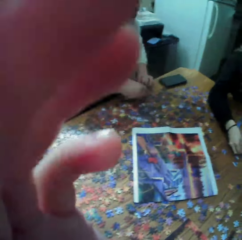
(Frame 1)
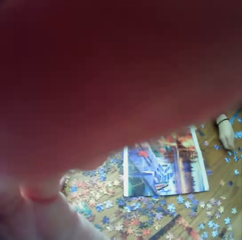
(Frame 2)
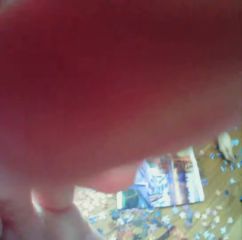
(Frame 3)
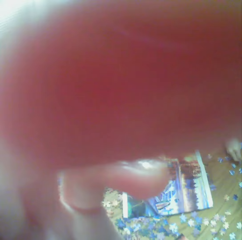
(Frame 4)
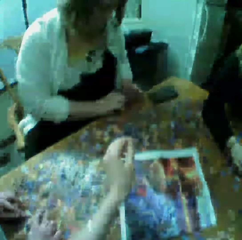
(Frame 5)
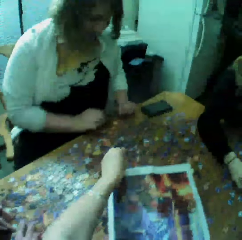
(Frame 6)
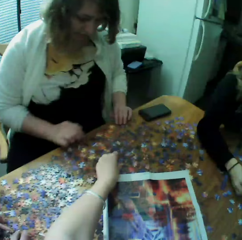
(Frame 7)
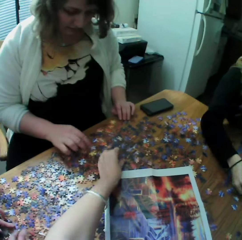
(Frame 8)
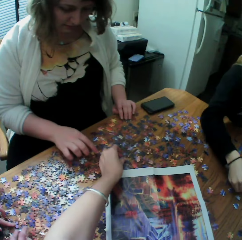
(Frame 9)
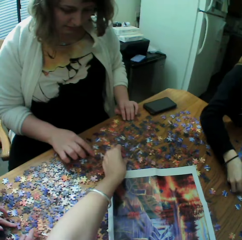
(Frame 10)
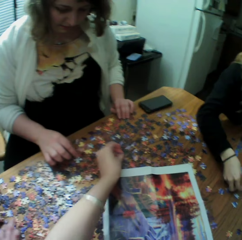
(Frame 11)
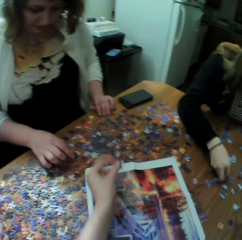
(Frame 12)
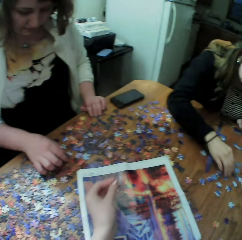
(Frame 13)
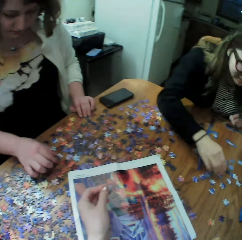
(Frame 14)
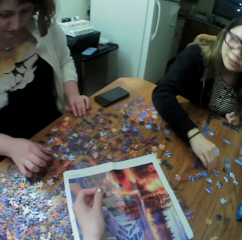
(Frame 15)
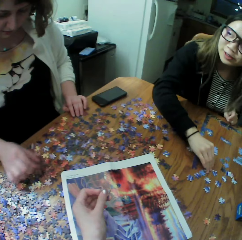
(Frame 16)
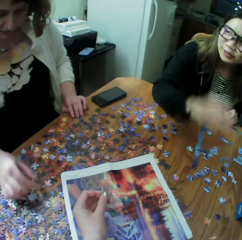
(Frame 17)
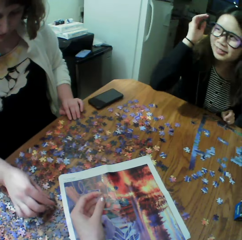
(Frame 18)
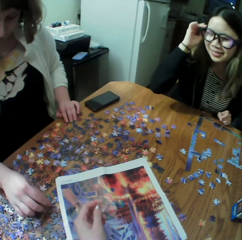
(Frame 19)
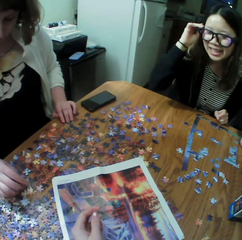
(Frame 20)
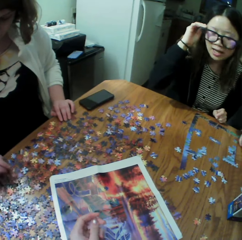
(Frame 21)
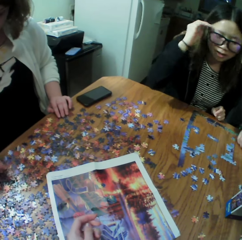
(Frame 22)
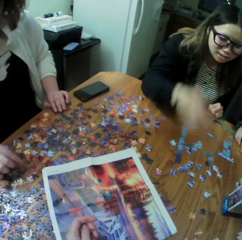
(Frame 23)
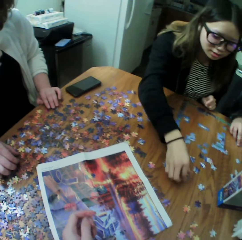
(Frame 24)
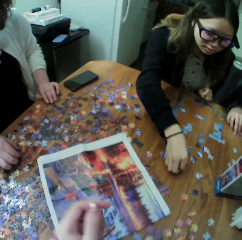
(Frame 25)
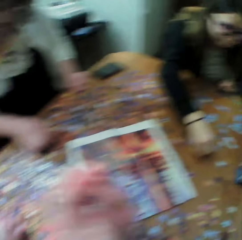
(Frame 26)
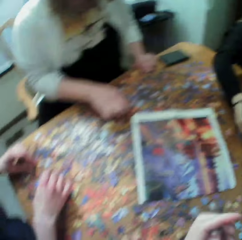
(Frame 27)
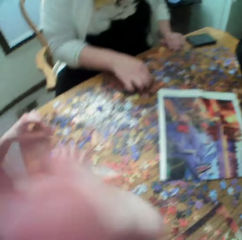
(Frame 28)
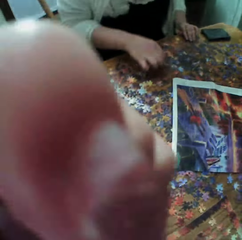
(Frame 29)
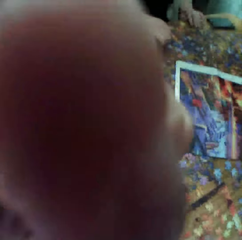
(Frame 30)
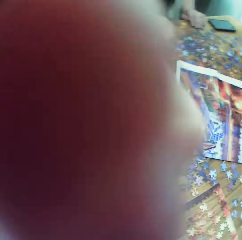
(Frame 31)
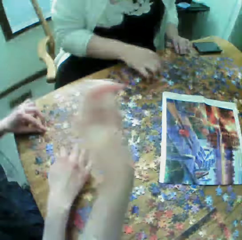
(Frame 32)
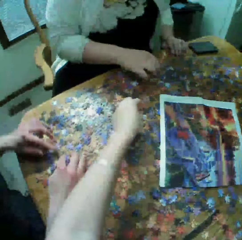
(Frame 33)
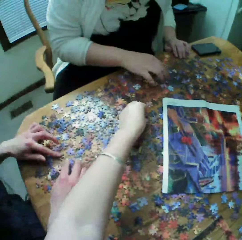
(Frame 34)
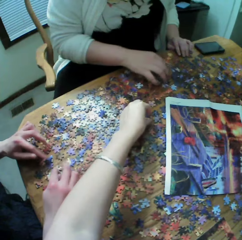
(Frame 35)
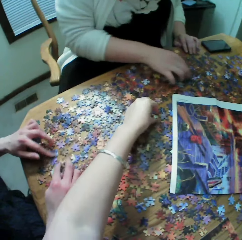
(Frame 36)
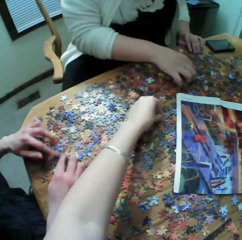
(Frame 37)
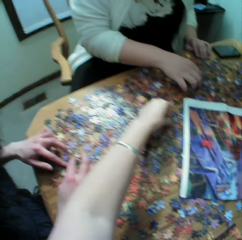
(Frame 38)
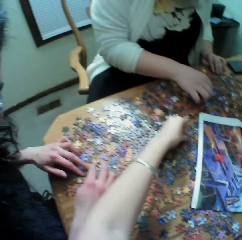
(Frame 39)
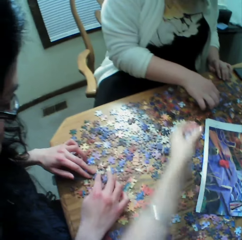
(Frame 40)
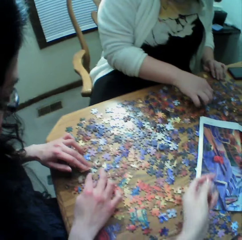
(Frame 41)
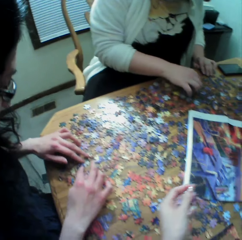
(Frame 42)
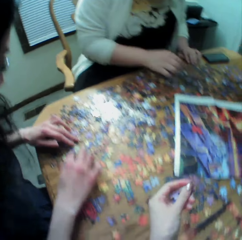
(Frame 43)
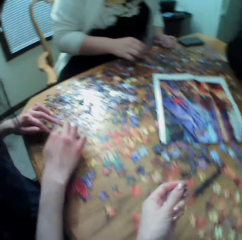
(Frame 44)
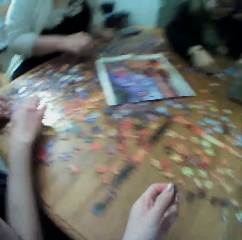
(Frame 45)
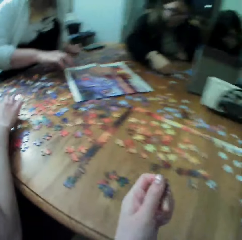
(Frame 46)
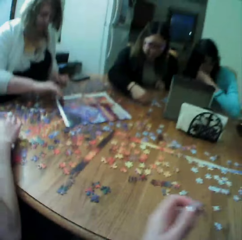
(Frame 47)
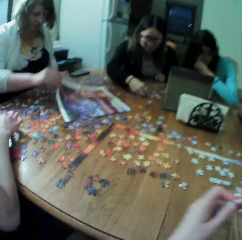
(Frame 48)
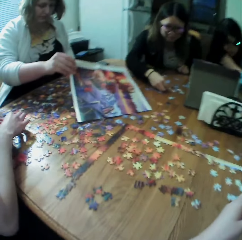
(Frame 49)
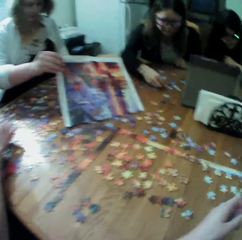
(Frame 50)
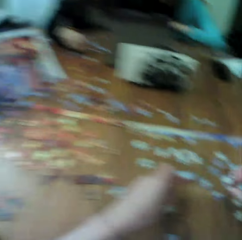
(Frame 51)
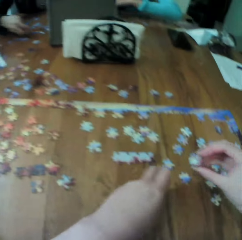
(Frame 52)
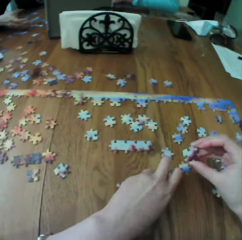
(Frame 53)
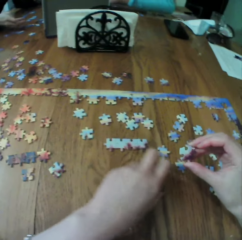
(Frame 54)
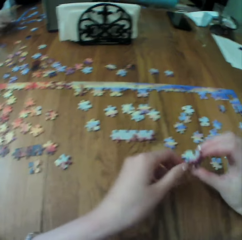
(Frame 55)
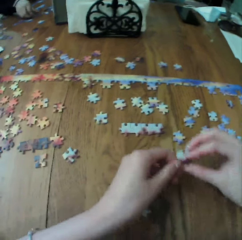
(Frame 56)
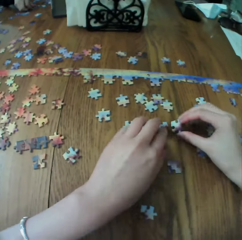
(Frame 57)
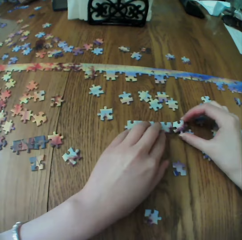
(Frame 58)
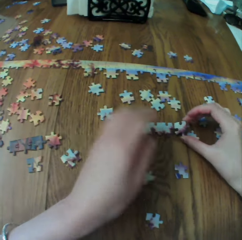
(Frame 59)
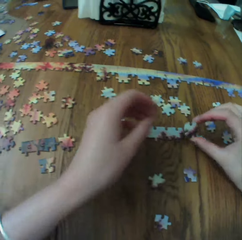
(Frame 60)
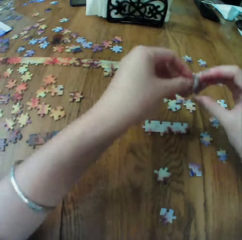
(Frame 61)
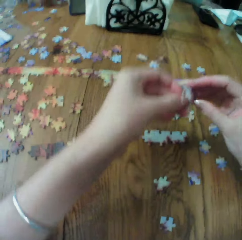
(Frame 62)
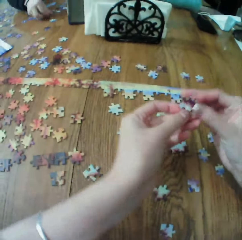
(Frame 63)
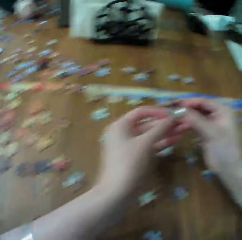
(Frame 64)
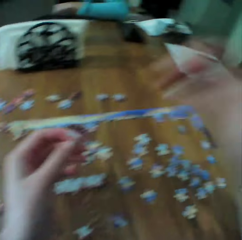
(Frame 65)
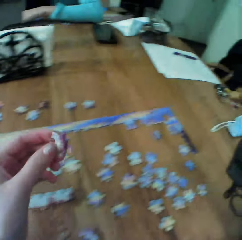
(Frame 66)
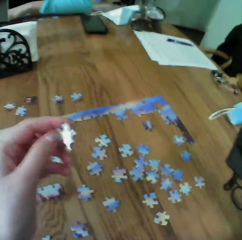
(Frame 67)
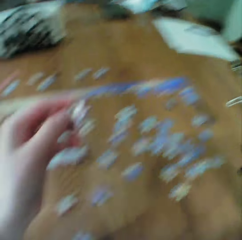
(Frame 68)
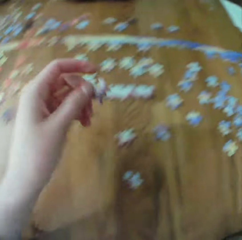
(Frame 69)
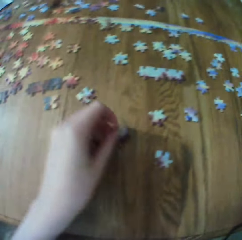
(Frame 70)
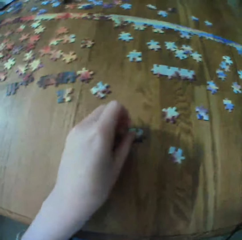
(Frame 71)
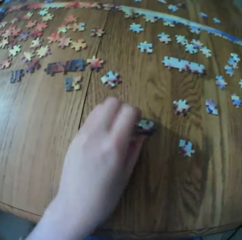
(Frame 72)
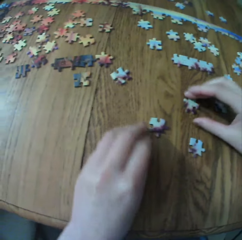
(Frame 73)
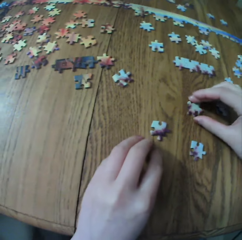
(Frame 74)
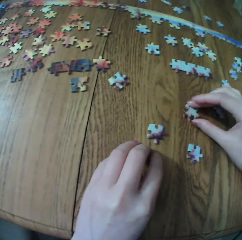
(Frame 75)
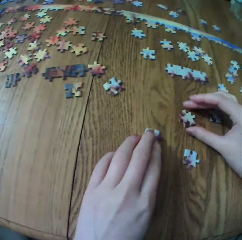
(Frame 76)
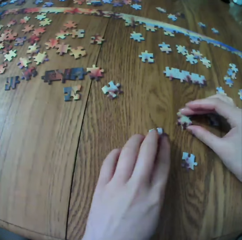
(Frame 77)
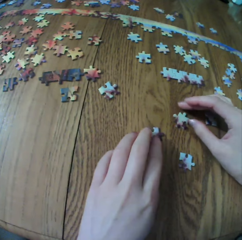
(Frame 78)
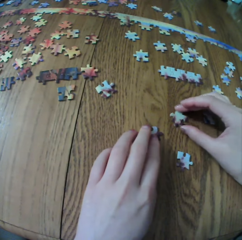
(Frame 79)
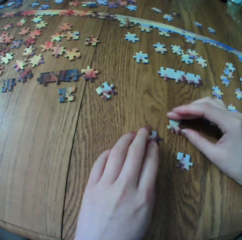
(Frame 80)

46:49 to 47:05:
A person touches the puzzle. The camera wearer touches the camera. They collect a puzzle piece. A woman places the piece on the table. The woman touches her glasses. Another person touches the puzzle. The woman picks a piece. The camera wearer touches the camera. They collect a piece. Another woman and a third woman arrange the jigsaw puzzle pieces. The second woman lifts the leaflet. The camera wearer fits the pieces. They touch the puzzle.

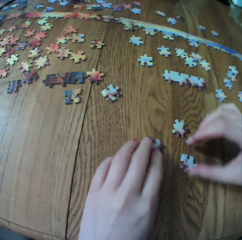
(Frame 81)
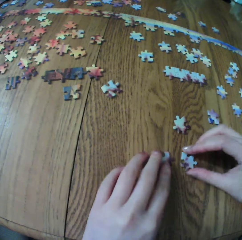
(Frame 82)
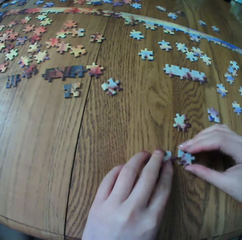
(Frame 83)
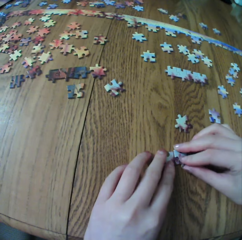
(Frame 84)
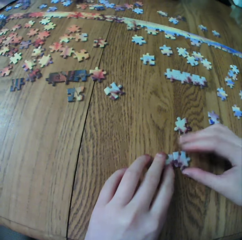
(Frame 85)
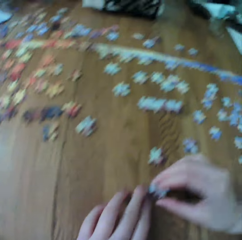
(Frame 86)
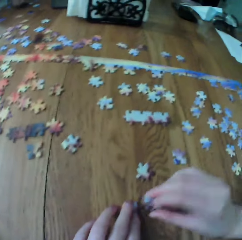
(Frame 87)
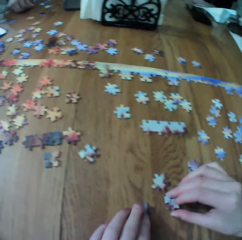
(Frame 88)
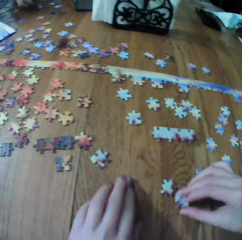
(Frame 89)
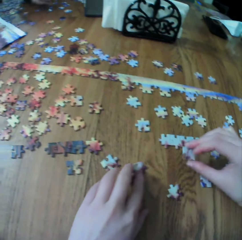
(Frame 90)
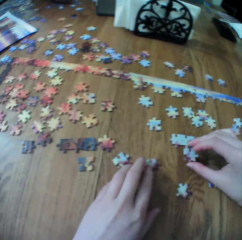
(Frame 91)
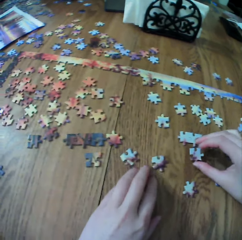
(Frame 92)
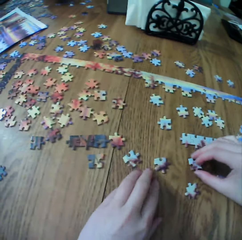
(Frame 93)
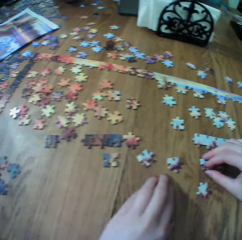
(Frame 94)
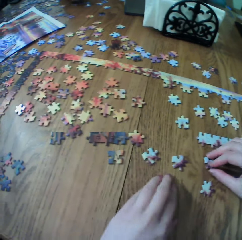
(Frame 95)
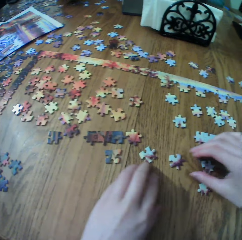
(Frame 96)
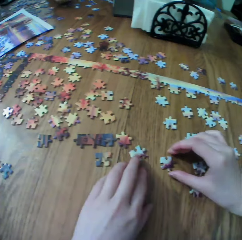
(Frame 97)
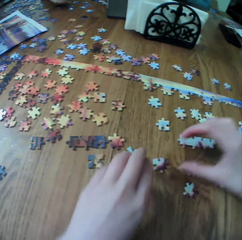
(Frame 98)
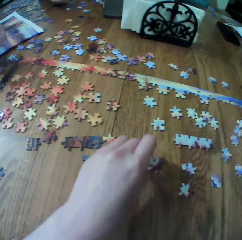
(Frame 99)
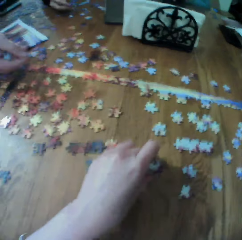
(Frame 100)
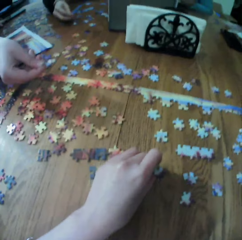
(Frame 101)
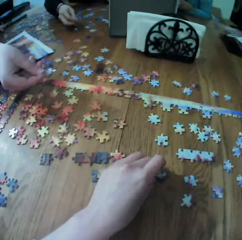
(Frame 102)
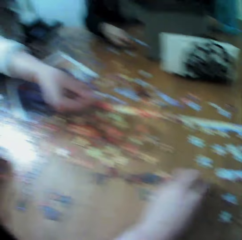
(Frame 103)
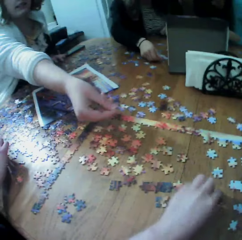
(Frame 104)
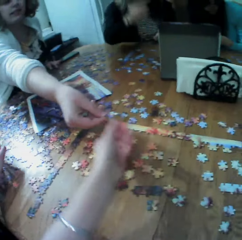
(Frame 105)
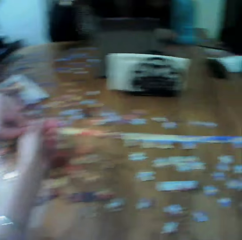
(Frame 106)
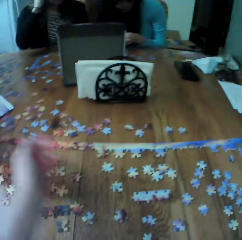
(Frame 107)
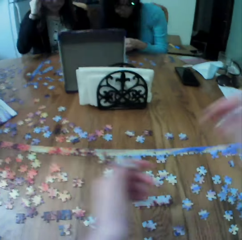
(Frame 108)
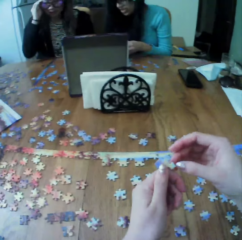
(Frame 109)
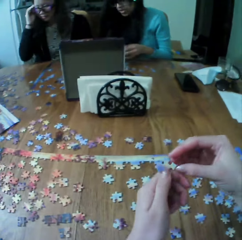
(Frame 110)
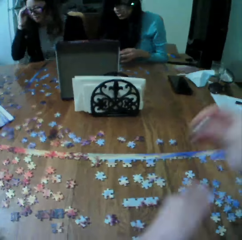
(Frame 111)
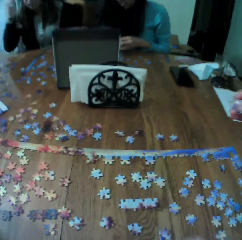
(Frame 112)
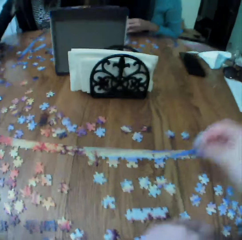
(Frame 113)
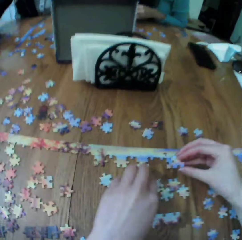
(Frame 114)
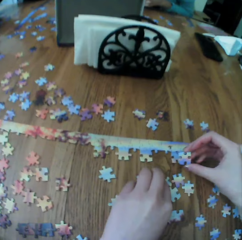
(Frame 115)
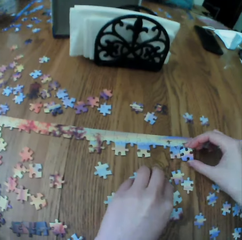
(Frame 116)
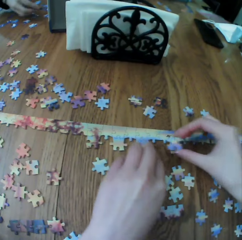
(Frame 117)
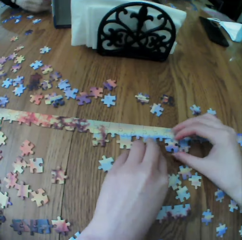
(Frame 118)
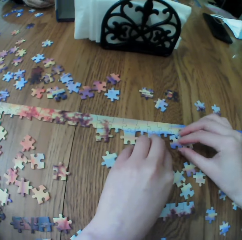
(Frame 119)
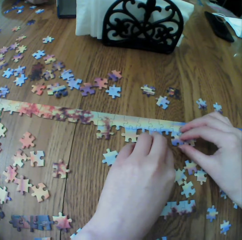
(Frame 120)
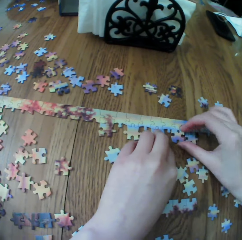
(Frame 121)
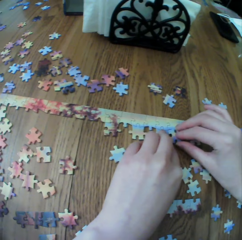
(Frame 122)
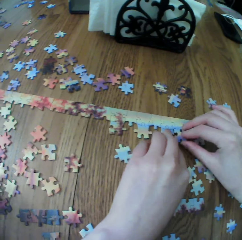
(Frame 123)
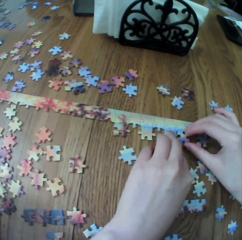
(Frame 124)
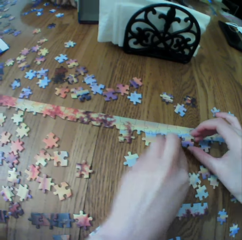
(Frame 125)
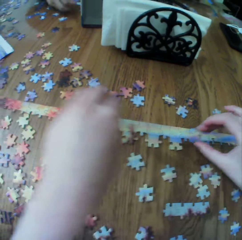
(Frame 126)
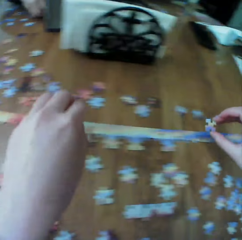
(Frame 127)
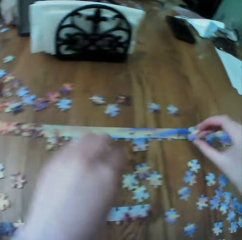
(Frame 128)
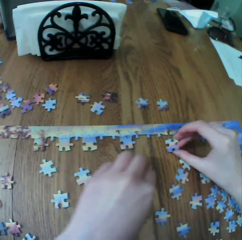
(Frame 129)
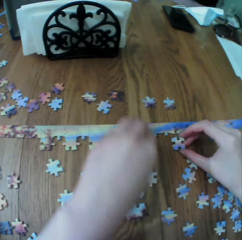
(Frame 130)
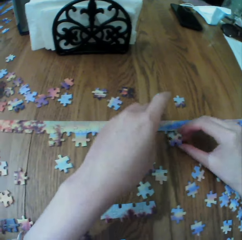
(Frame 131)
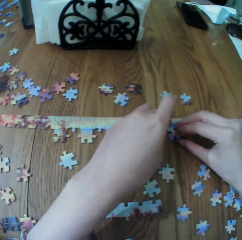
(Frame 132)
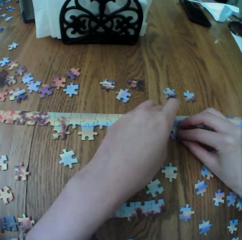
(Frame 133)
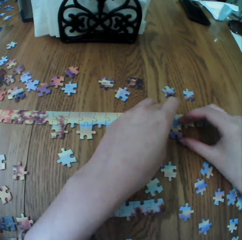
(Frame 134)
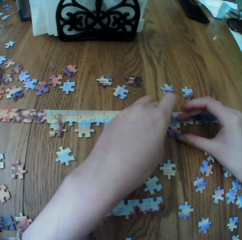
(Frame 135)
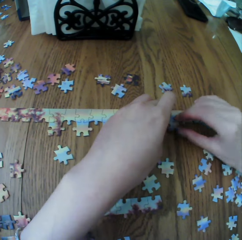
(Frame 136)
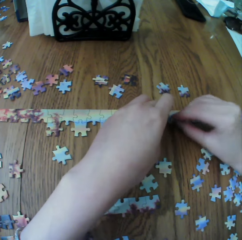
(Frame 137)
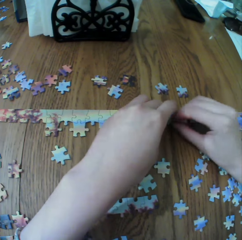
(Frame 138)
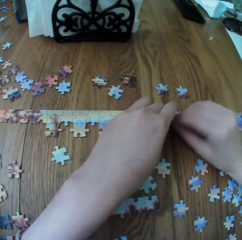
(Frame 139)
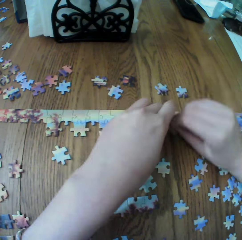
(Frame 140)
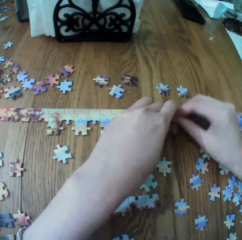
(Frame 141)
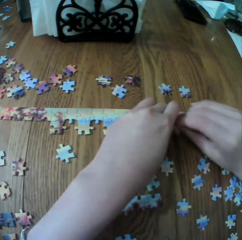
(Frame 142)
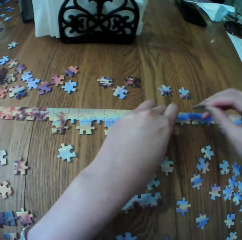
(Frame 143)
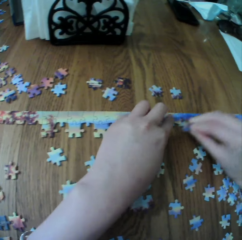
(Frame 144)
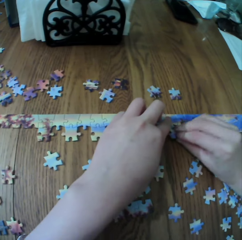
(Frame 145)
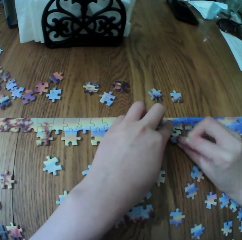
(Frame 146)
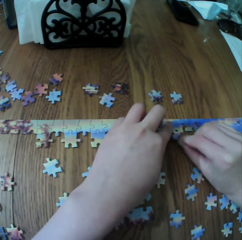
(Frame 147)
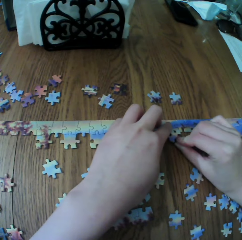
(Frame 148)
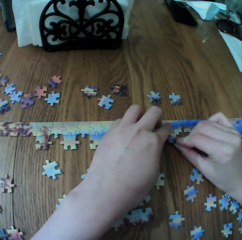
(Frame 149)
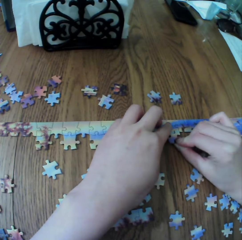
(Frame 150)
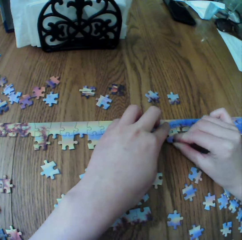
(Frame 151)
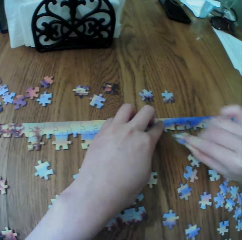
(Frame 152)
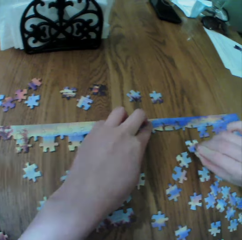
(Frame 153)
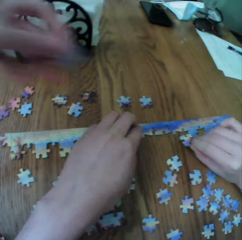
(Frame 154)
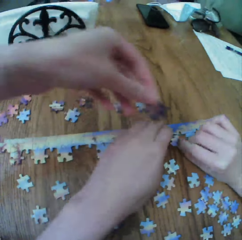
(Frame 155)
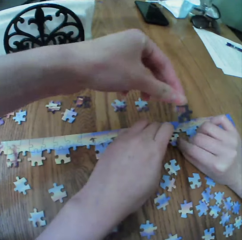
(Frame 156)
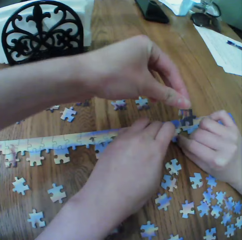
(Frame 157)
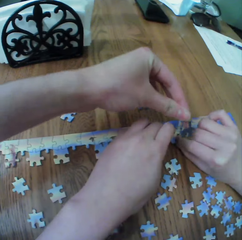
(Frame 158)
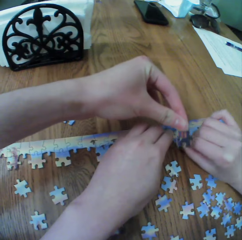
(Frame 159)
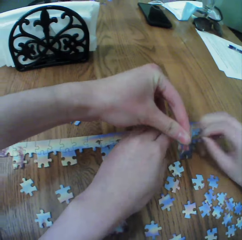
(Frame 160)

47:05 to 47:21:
A woman hands the camera wearer a piece. Another woman touches her glasses. The camera wearer fits the jigsaw pieces. They arrange the puzzle.
